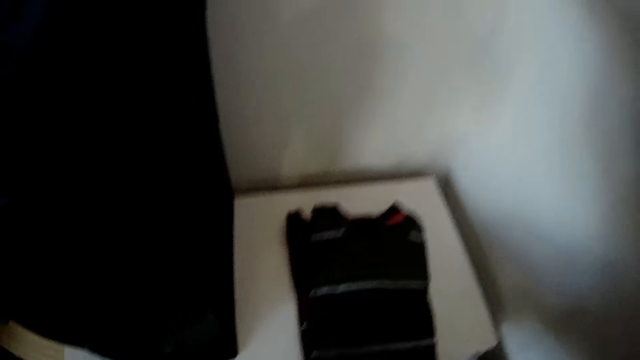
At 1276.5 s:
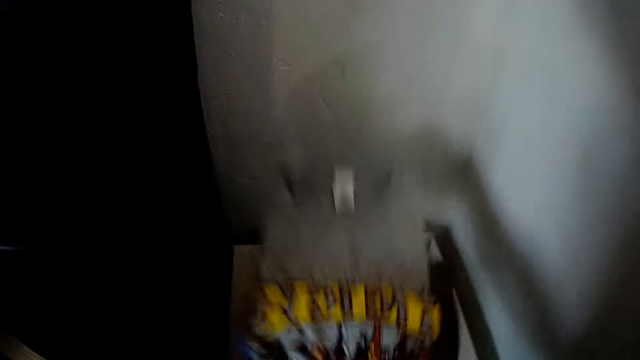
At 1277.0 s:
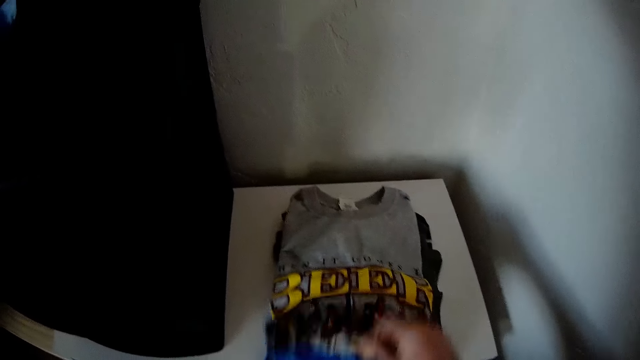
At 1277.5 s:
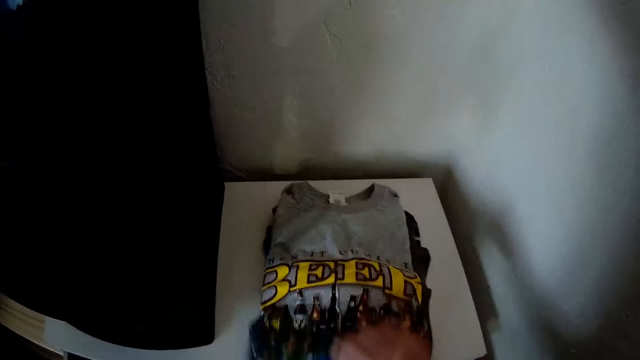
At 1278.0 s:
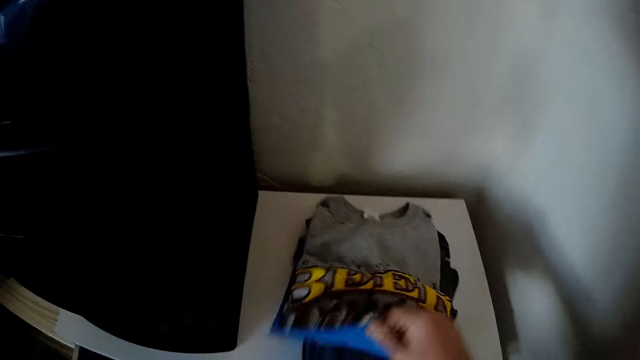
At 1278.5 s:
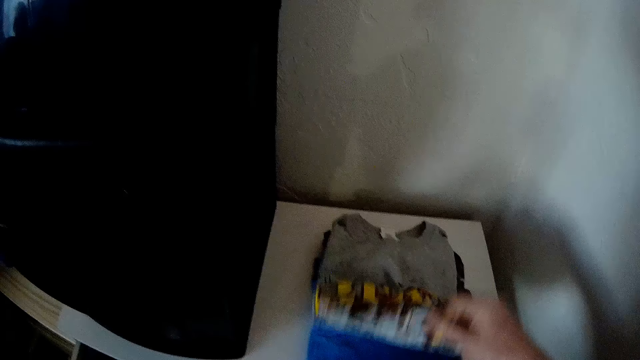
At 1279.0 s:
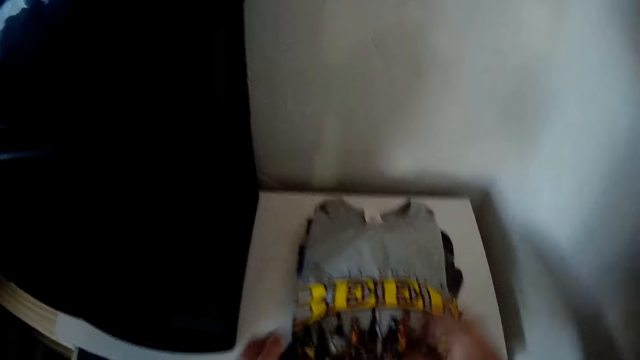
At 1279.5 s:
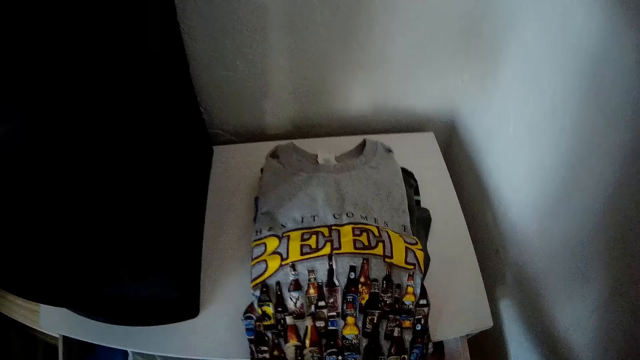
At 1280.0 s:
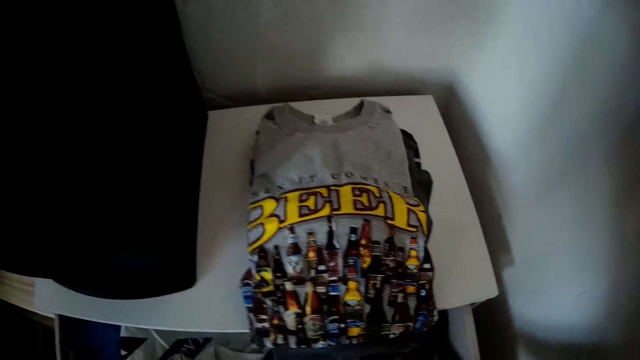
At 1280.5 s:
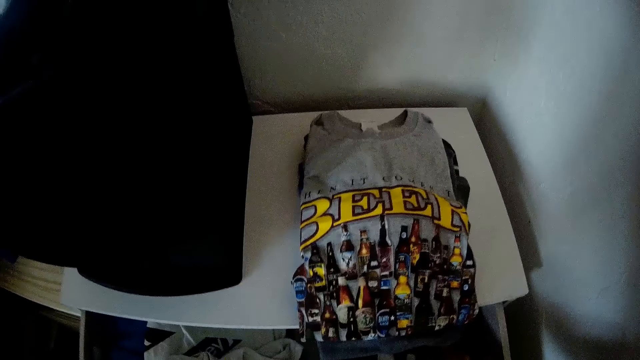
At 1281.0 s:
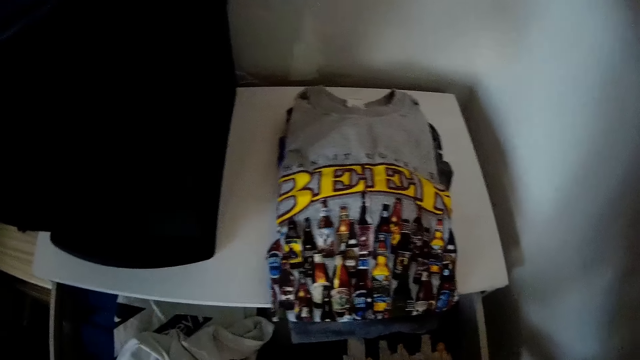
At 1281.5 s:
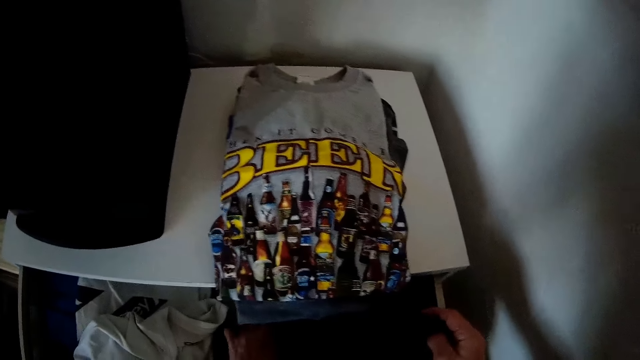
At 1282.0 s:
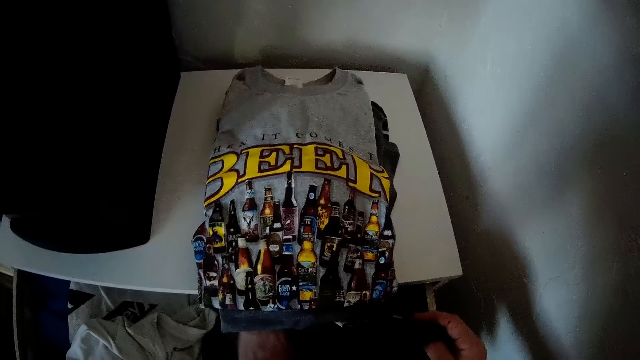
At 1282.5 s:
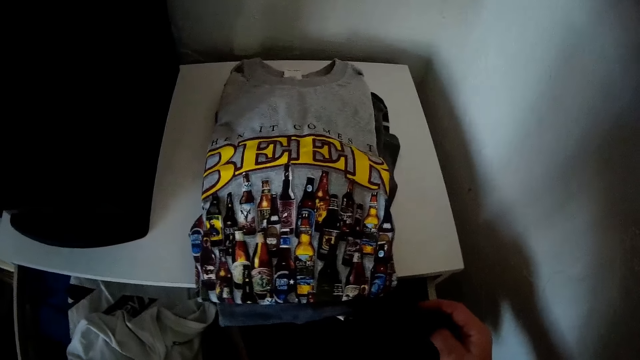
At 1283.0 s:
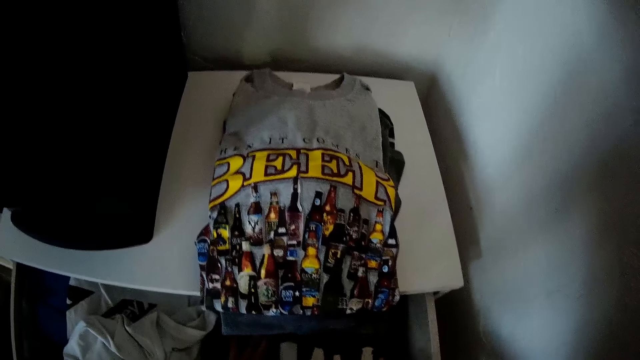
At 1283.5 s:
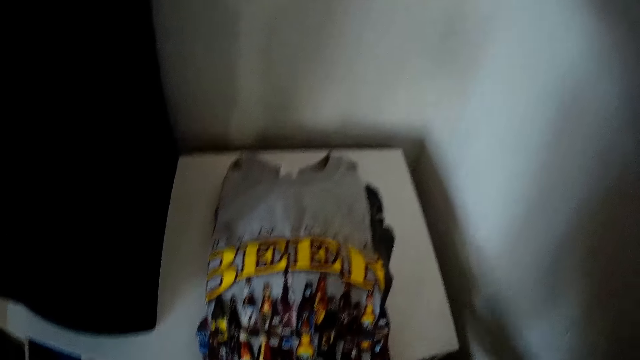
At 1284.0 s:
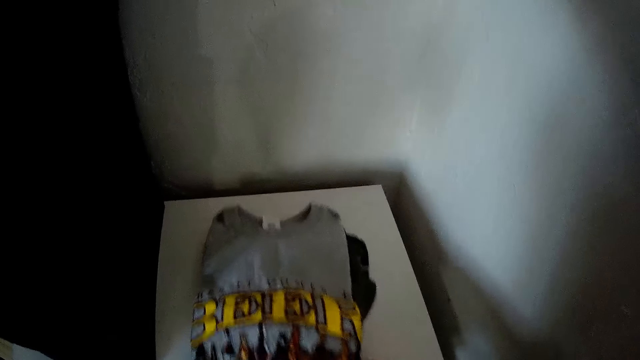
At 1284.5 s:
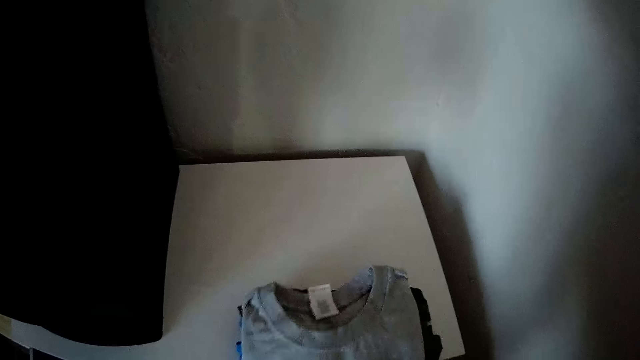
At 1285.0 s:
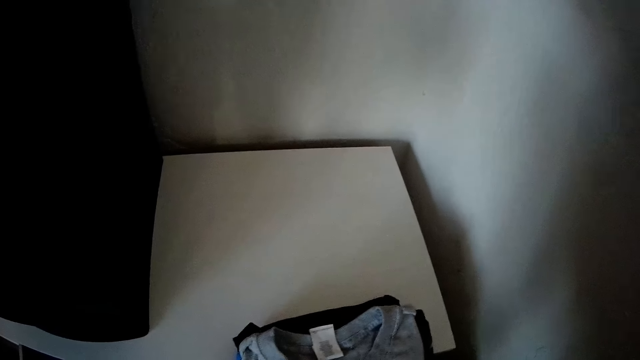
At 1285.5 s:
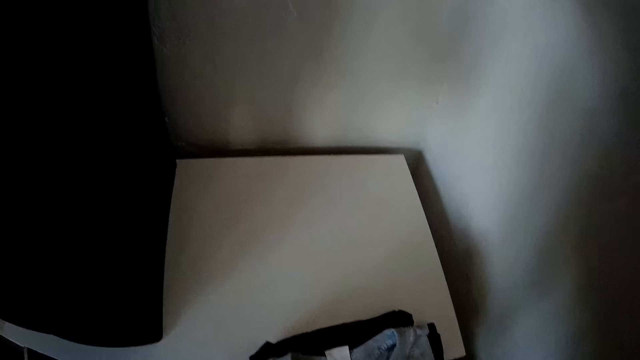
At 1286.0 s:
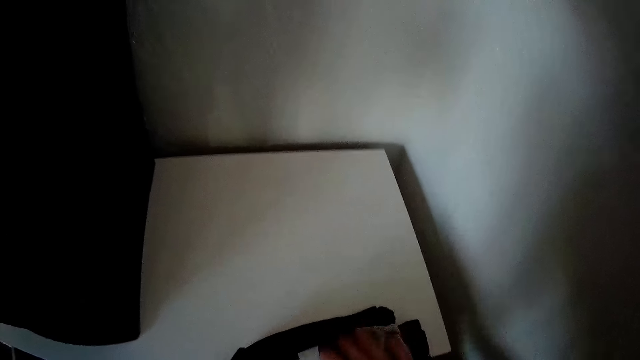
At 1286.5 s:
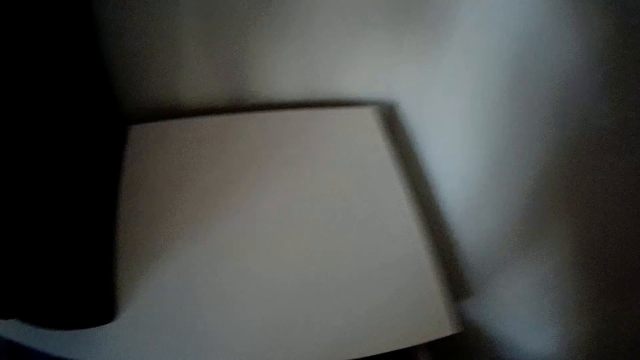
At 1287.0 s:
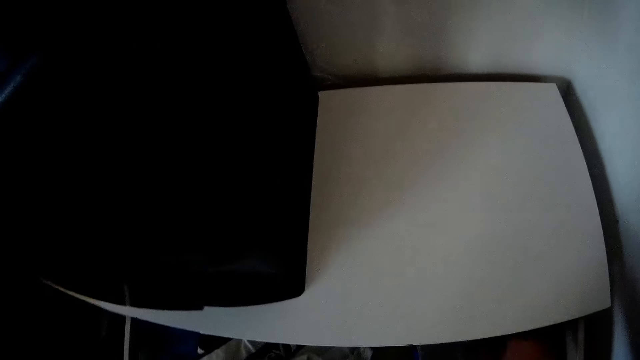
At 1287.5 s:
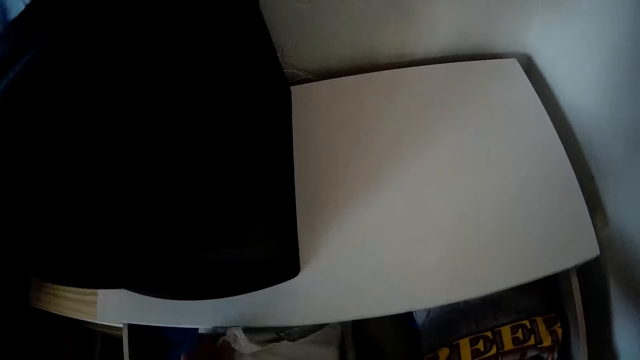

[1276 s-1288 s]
The camera wearer picks a piece of cloth from the cupboard with both hands. He drops the piece of cloth on the cupboard with his right hand. He adjusts the pieces of cloth on the cupboard with his right hand. He adjusts the pieces of cloth in the cupboard with both hands. He picks the pieces of cloth on the cupboard with both hands. He puts the pieces of cloth into the cupboard with both hands.

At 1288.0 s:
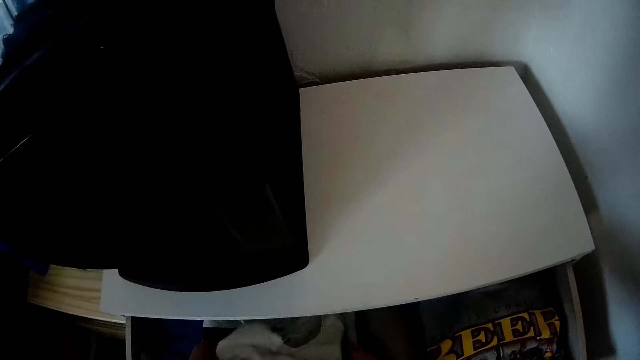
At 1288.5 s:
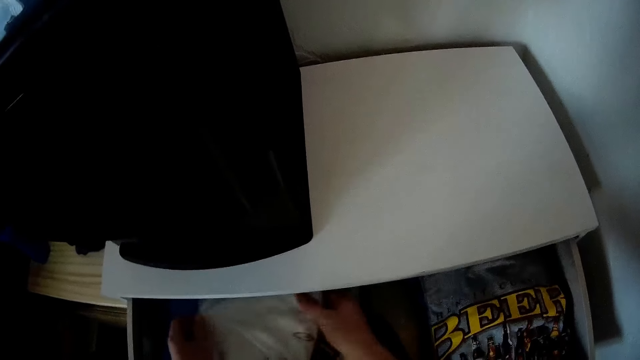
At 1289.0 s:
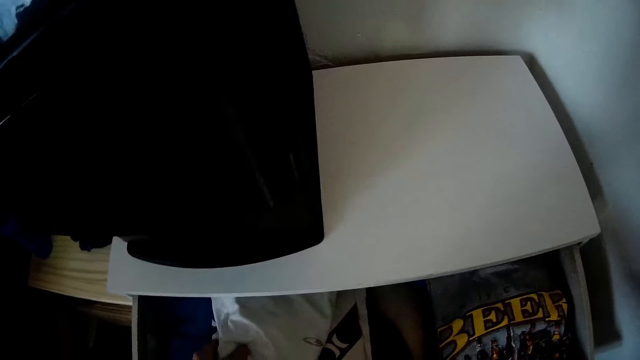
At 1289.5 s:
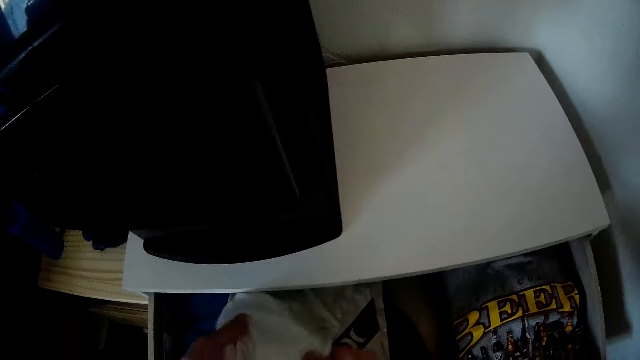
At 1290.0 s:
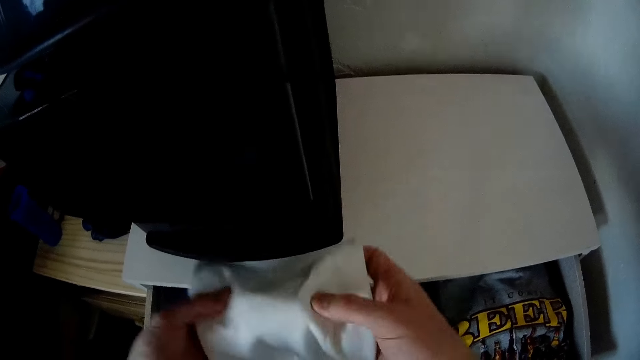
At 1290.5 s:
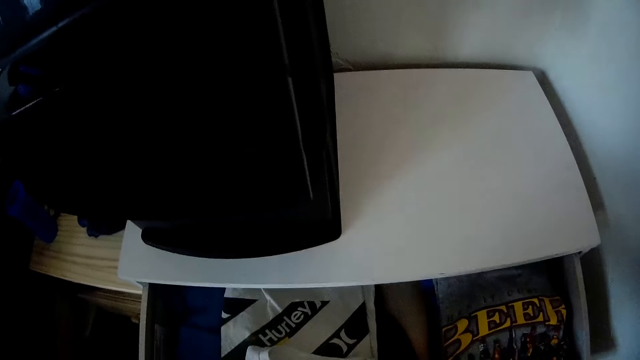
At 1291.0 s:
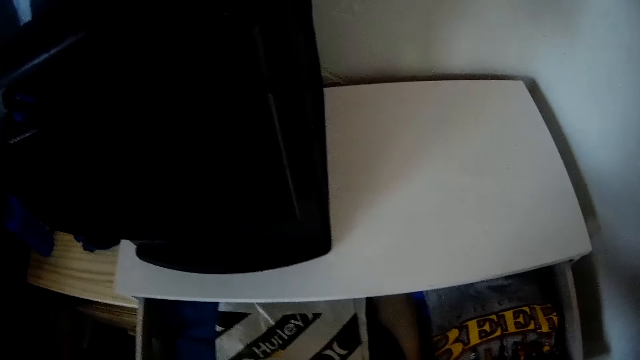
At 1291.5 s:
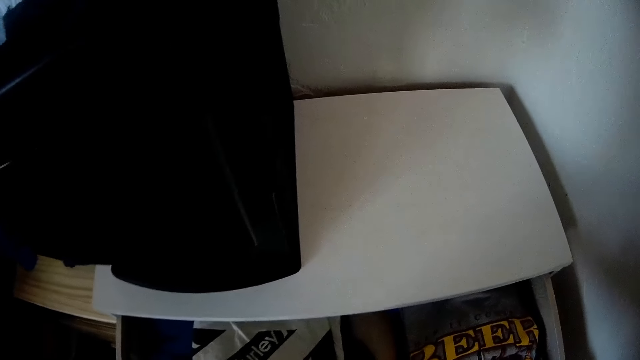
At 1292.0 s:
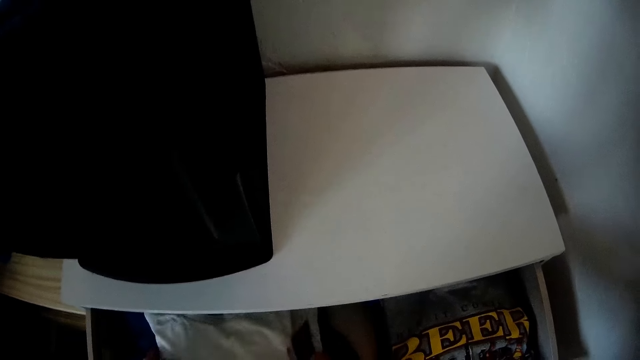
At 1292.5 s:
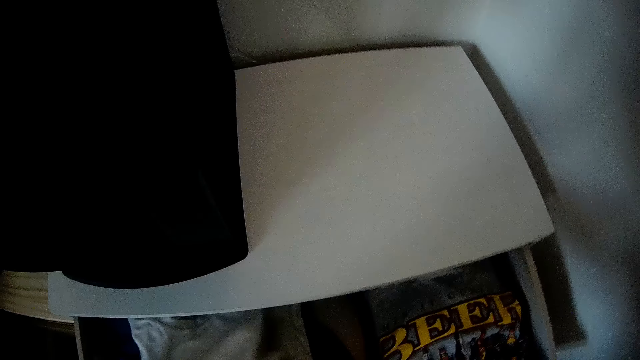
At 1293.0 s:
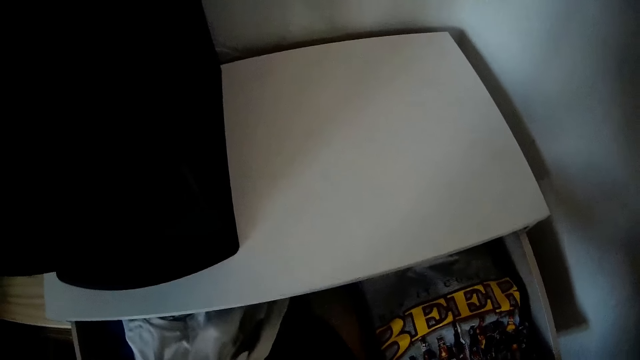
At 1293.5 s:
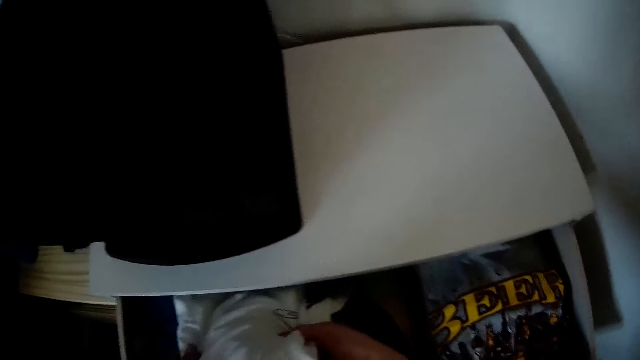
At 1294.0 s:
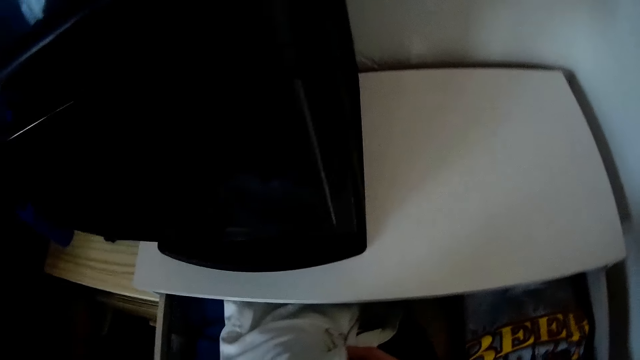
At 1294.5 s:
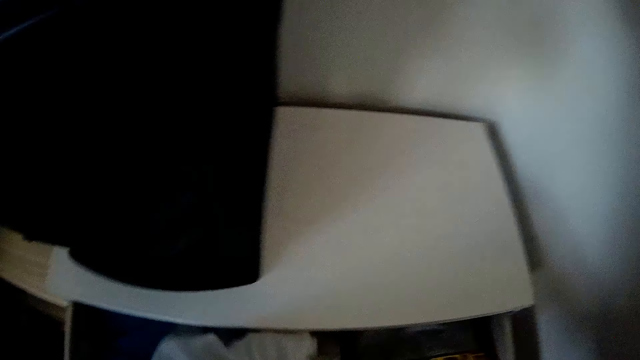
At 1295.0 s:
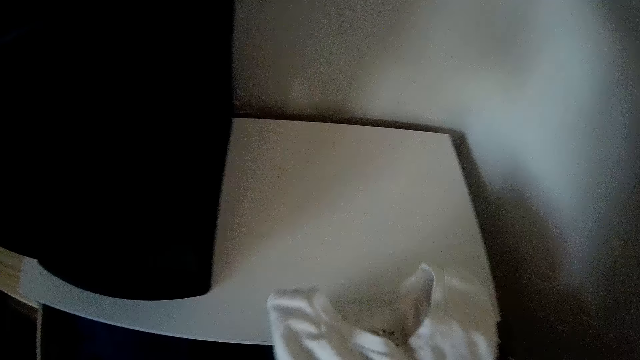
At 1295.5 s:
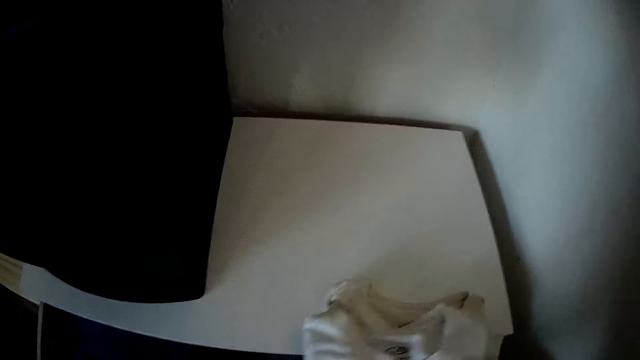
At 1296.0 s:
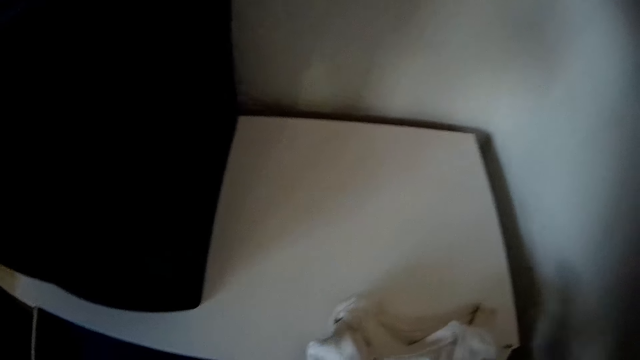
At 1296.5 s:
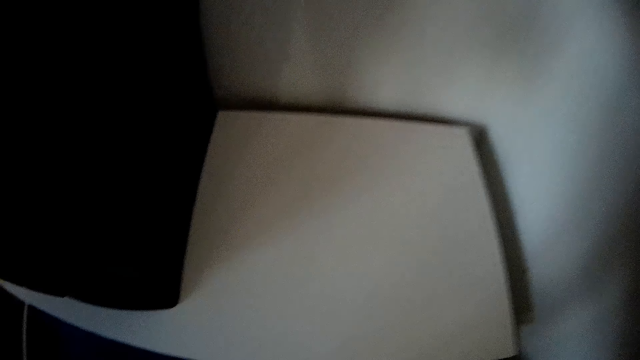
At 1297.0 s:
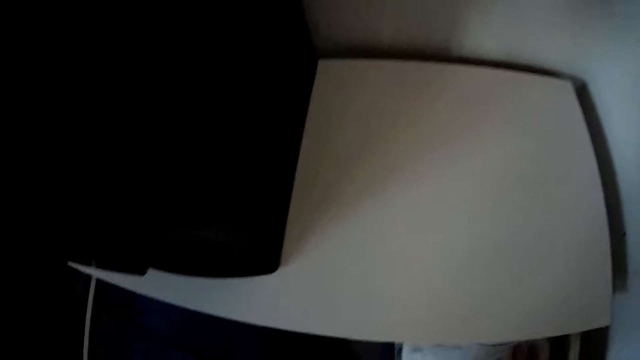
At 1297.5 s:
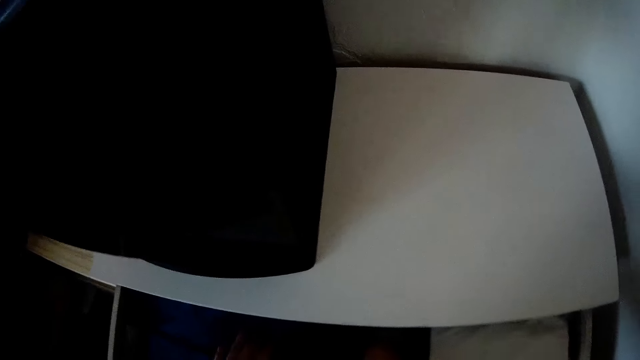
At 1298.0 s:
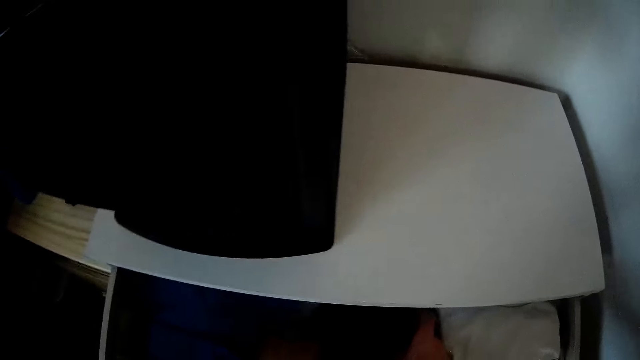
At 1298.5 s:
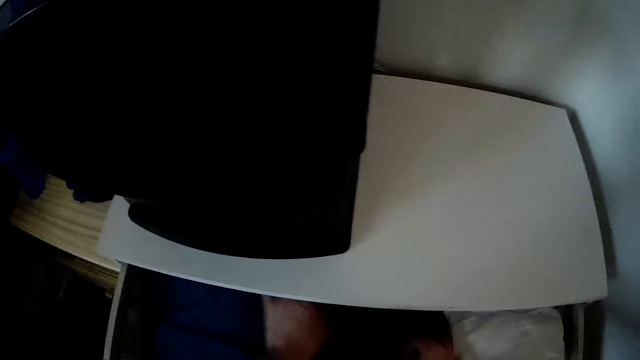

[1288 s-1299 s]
The camera wearer puts a cloth in the drawer. He adjusts the pieces of cloth in the cupboard with both hands. He picks a piece of cloth from the cupboard with both hands. He drops the piece of cloth on the cupboard with his right hand. He puts the piece of cloth into the cupboard with both hands.
